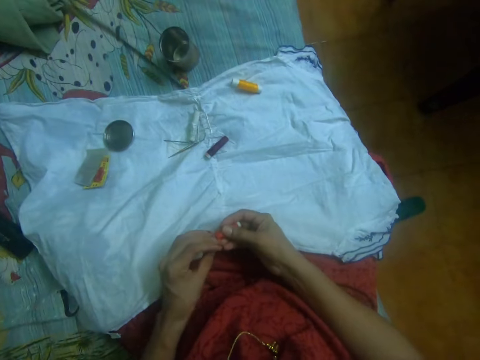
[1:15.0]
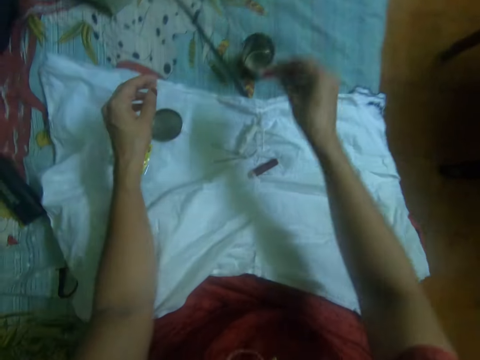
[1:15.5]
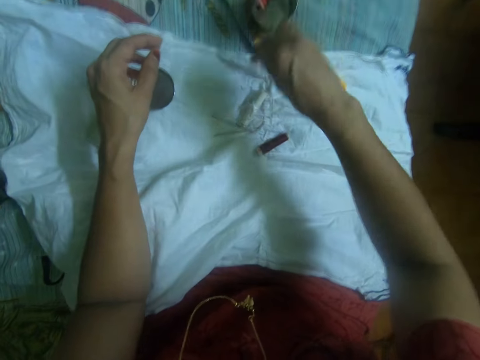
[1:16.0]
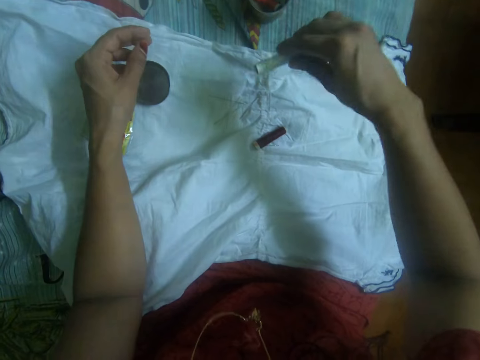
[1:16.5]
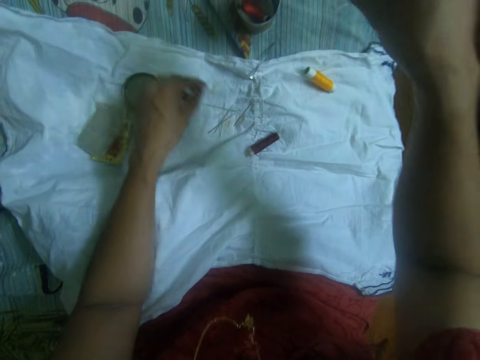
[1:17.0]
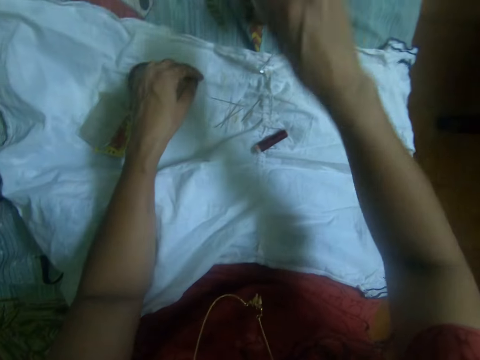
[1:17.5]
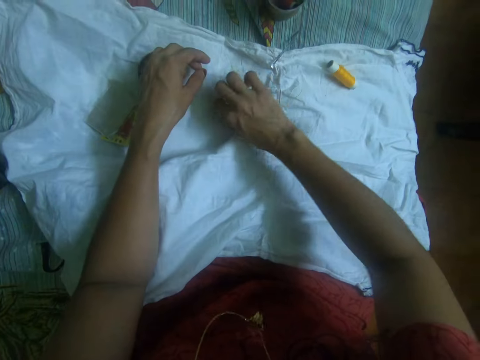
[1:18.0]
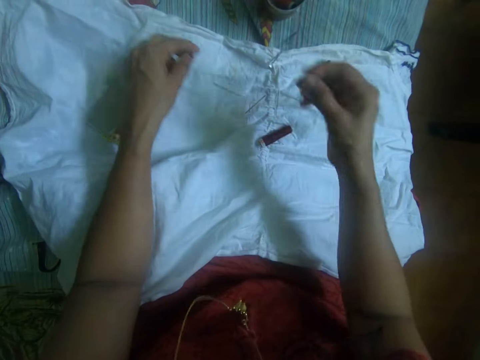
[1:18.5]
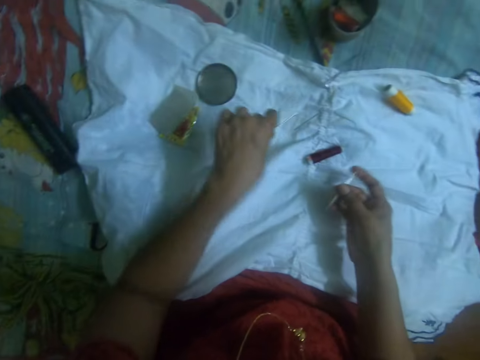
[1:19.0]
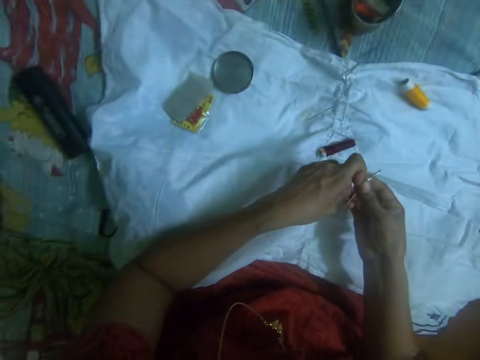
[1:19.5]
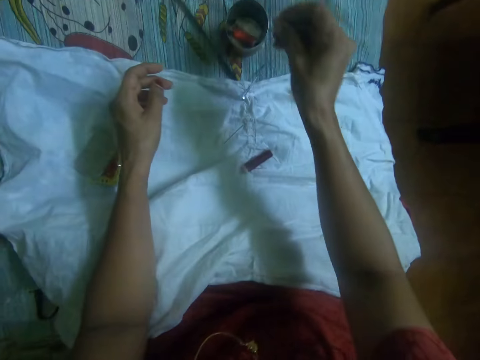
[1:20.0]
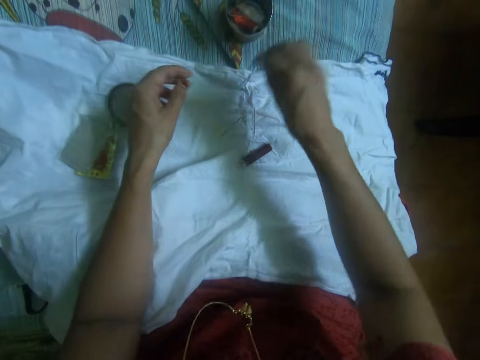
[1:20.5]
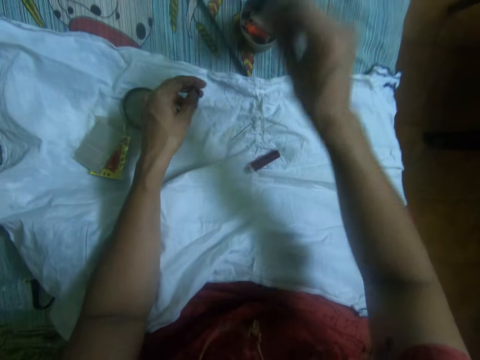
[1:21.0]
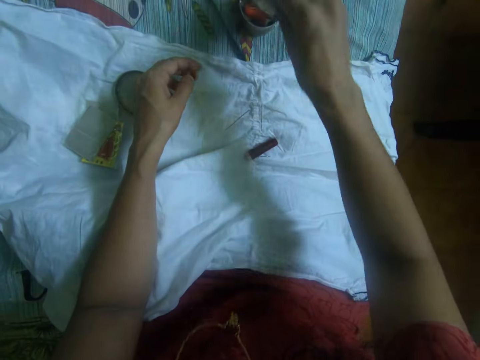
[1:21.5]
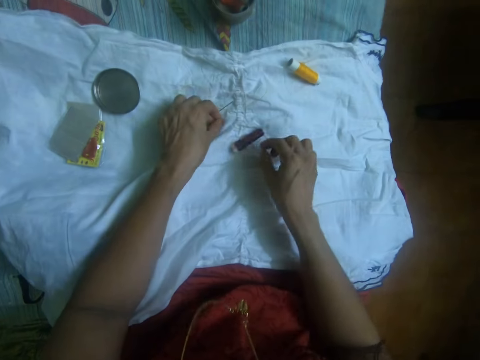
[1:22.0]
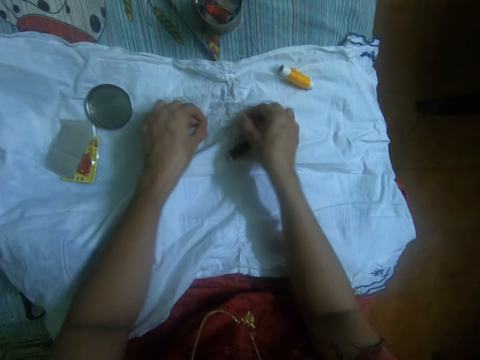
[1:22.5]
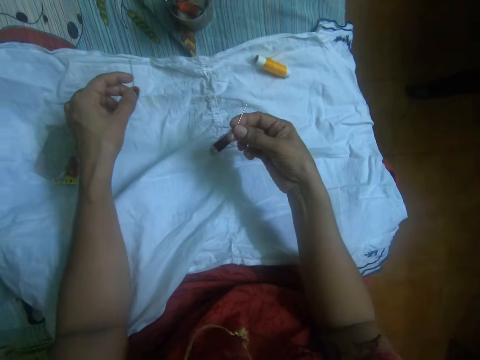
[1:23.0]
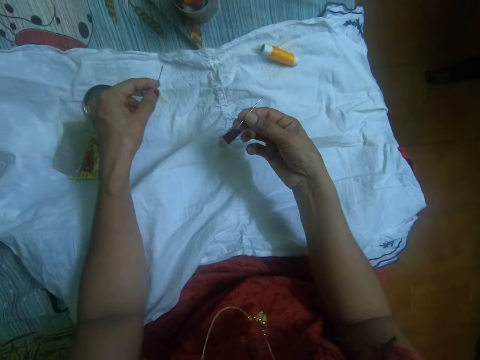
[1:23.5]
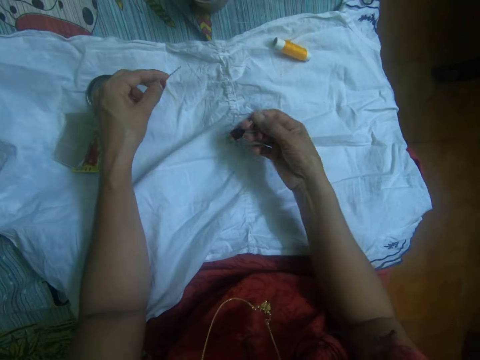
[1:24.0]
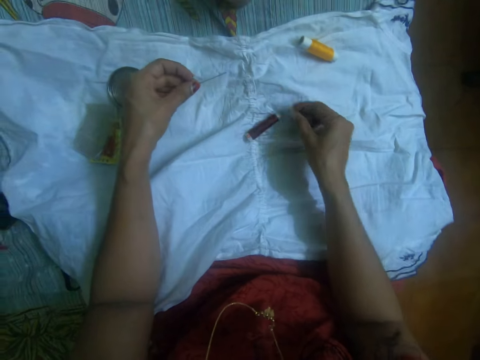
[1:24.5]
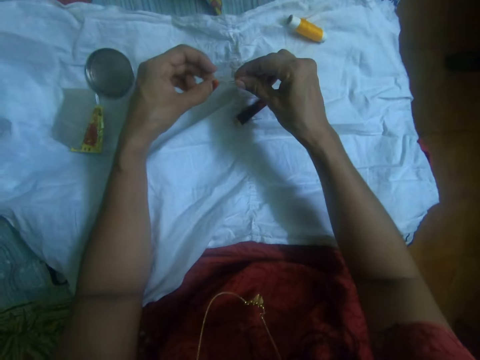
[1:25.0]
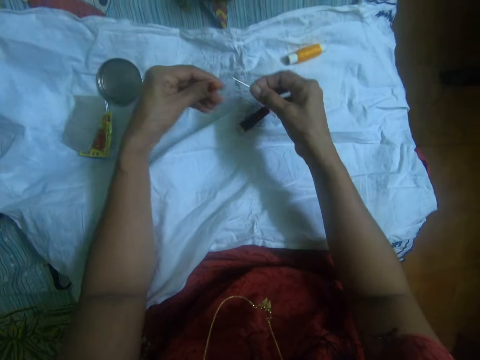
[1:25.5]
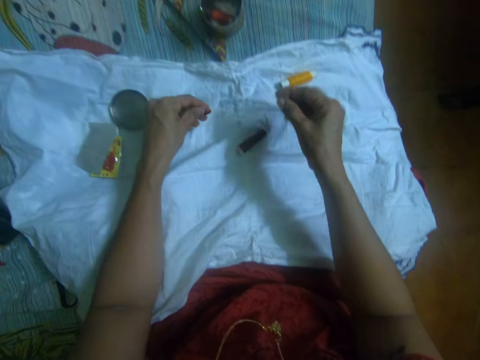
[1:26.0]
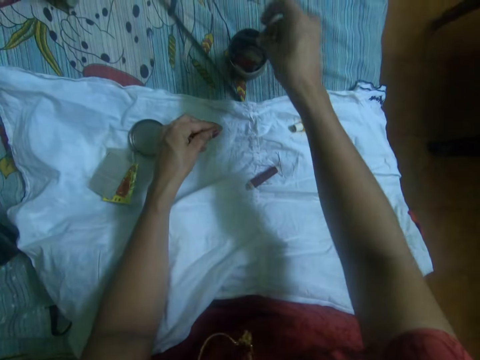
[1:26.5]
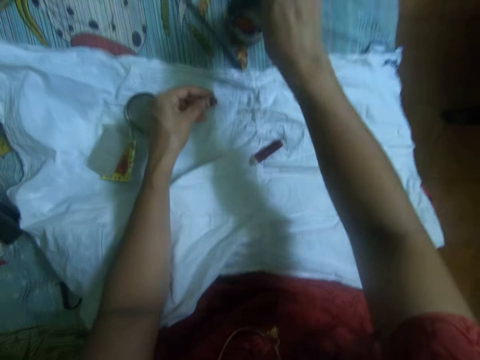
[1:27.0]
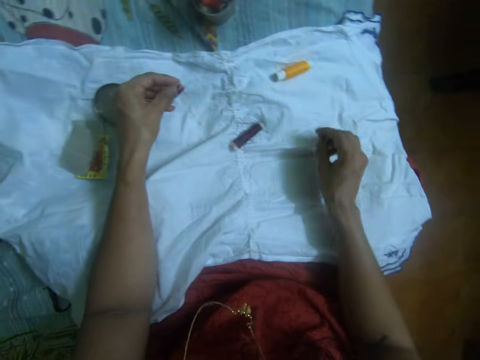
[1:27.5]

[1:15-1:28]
The camera wearer drops the thread cone in the can with her right hand. She picks up a thread cone with her right hand. She drops the thread cone in the can with her right hand. She picks up a needle from the bed with her right hand. She picks up a needle from the bed with her left hand. She drops the needles in the can with her right hand. She picks up a needle from the bed with her left hand. She drops the needle in the can with her right hand. She picks up a needle from the bed with her left hand. She drops the needles in the can with her right hand. She drops the needle in the can with her right hand.

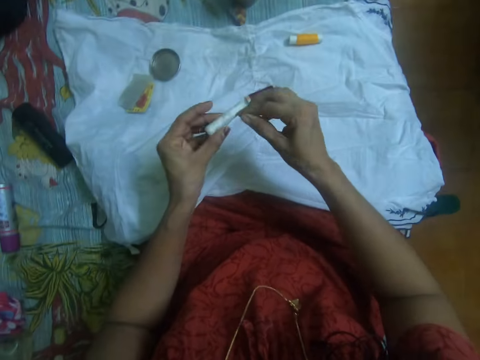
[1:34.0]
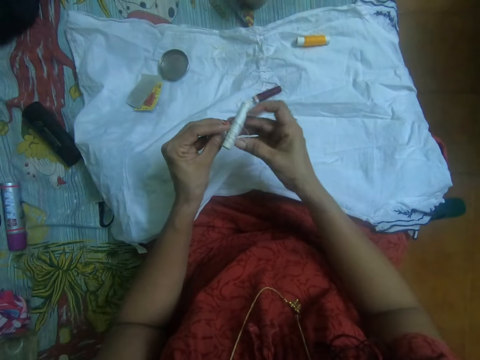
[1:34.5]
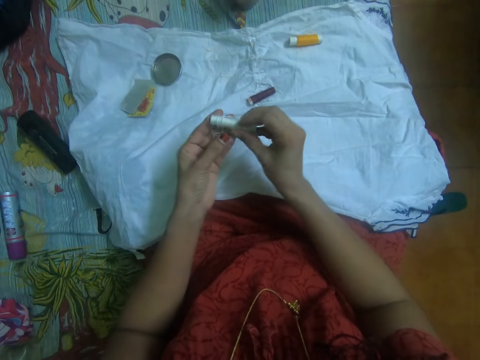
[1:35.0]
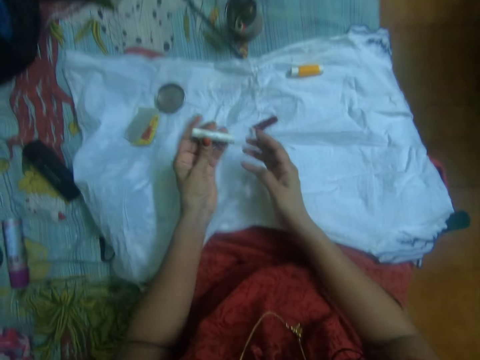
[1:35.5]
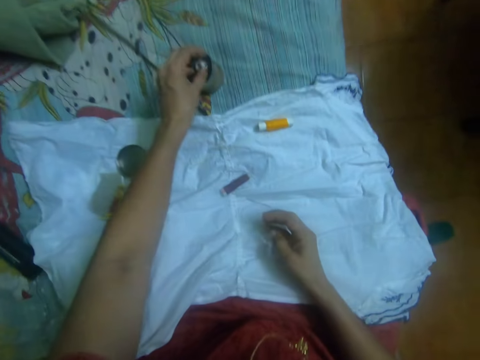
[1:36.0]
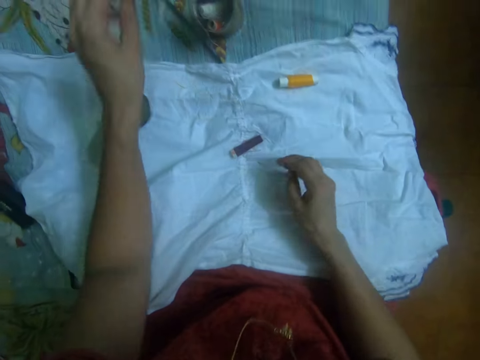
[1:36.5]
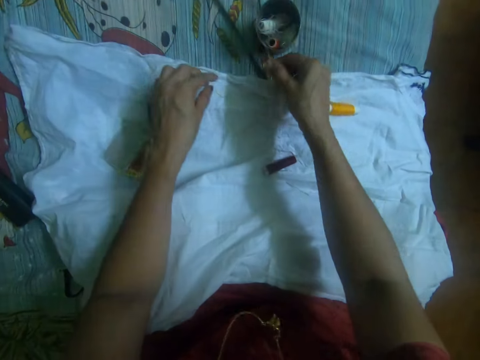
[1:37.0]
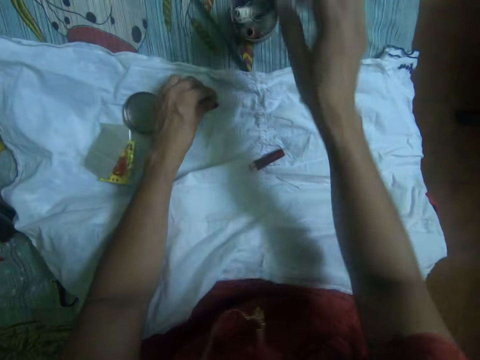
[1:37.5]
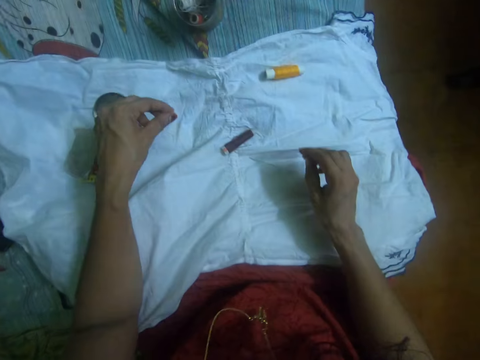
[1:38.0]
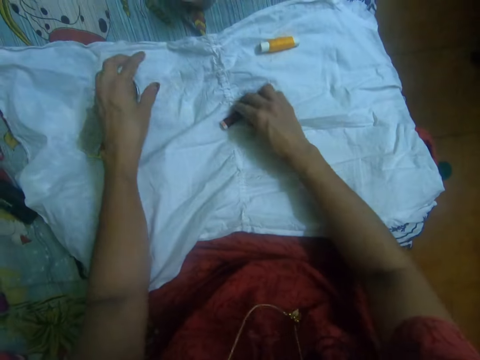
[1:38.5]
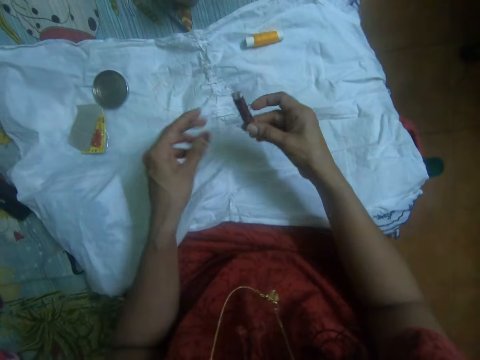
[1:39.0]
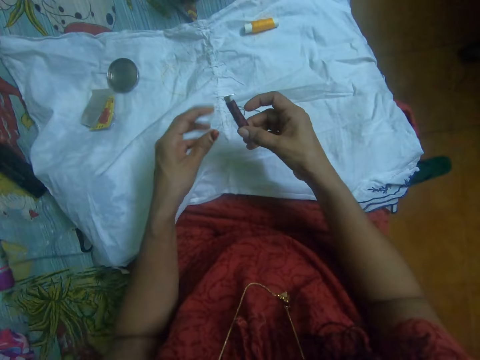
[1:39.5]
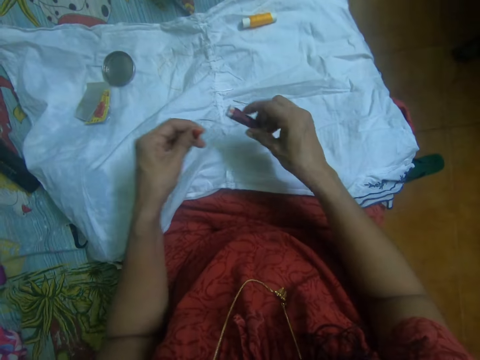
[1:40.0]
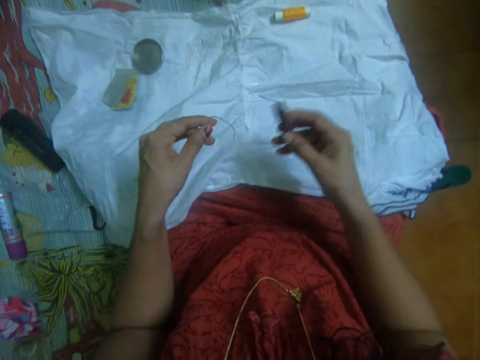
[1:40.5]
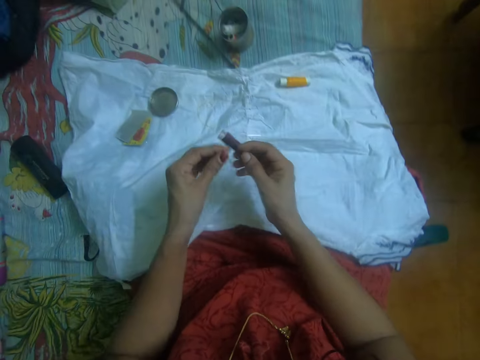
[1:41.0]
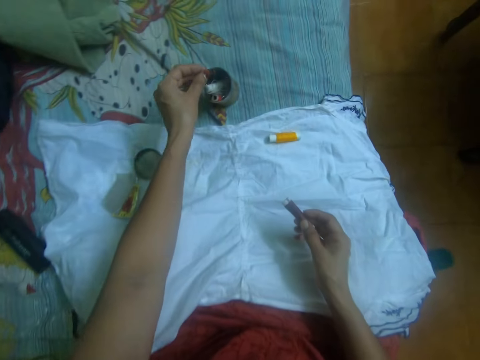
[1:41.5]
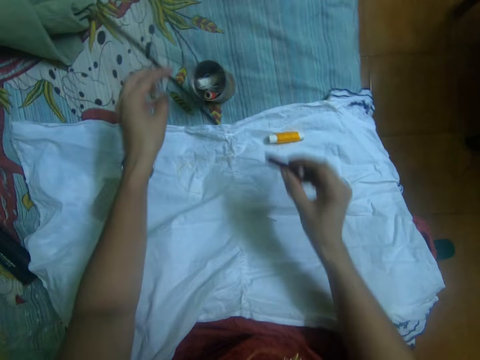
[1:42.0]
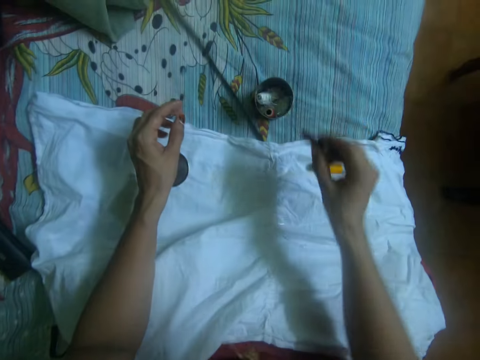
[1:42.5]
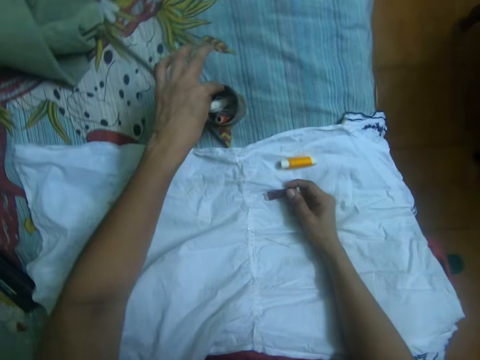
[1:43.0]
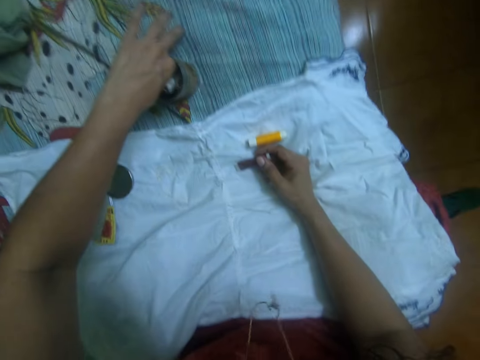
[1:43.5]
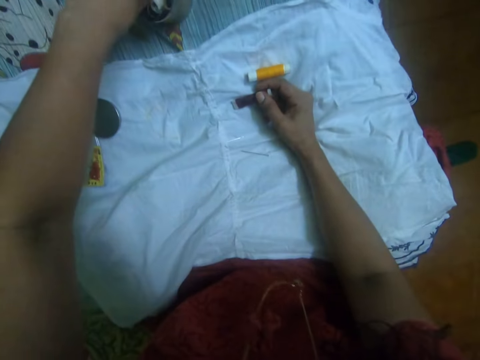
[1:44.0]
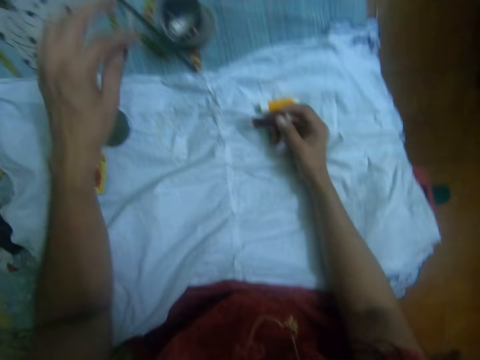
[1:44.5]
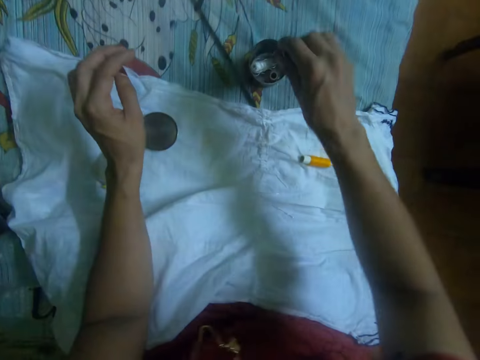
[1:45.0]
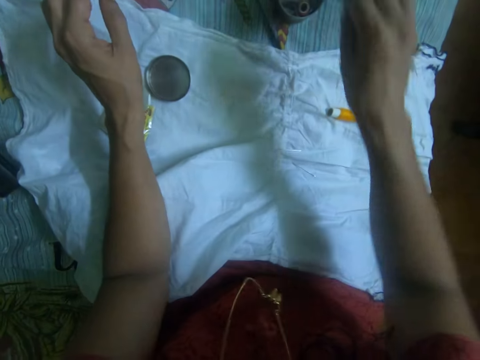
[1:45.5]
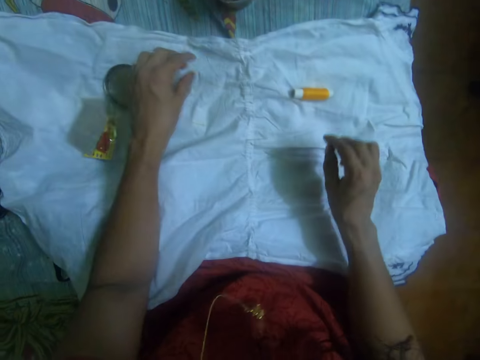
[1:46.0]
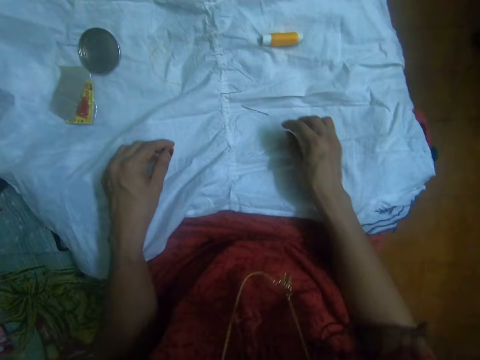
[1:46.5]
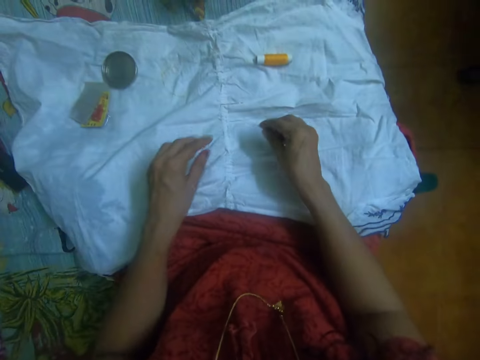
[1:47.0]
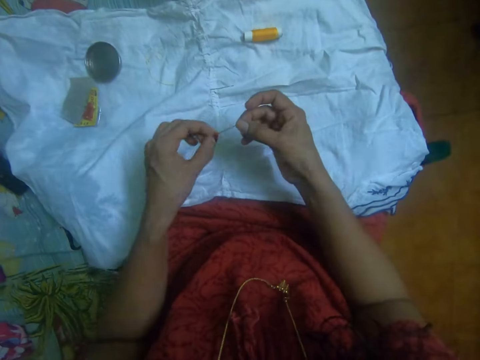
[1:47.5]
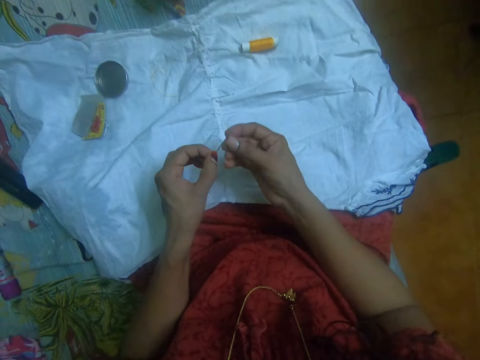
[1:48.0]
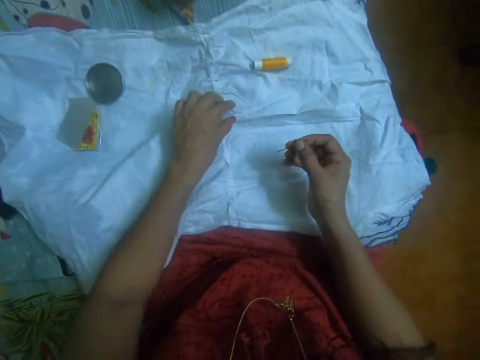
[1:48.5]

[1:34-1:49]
The camera wearer drops the thread cone in the can with her left hand. She picks up a thread cone from the bed with her right hand. She removes thread from the thread cone with her left hand. She drops the thread in the can with her left hand. She drops the thread cone in the can with her right hand. She picks up a needle from the bed with her right hand.
